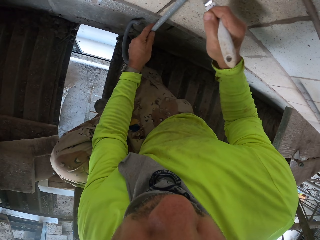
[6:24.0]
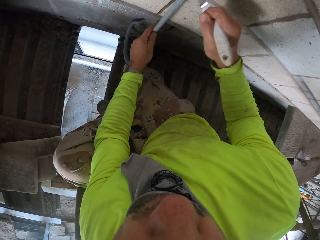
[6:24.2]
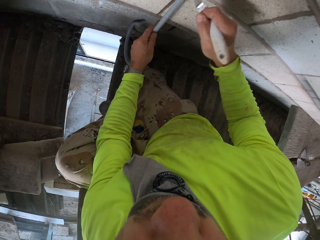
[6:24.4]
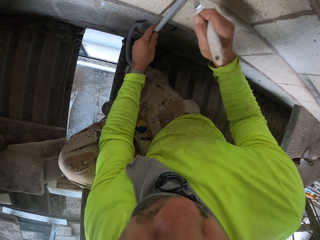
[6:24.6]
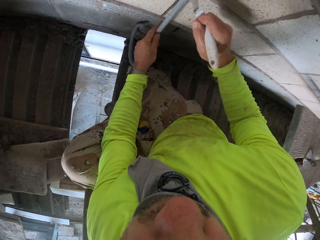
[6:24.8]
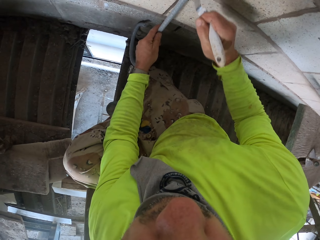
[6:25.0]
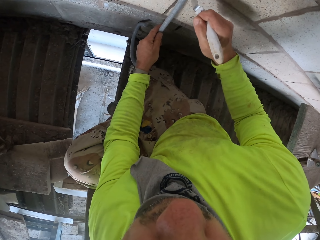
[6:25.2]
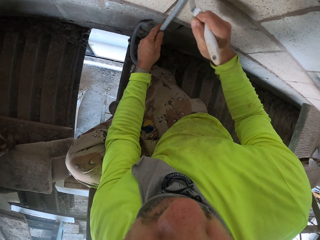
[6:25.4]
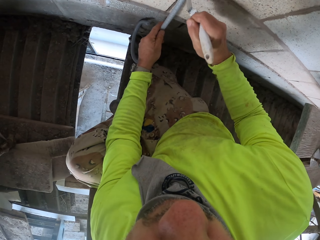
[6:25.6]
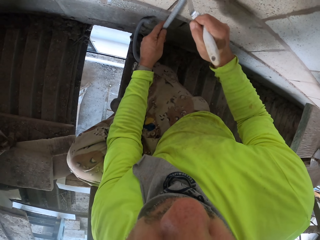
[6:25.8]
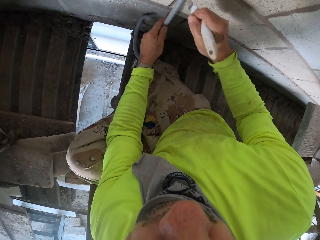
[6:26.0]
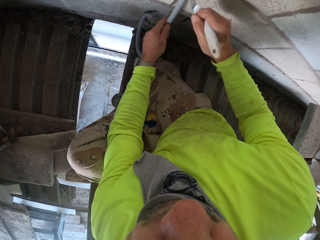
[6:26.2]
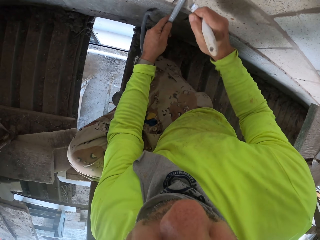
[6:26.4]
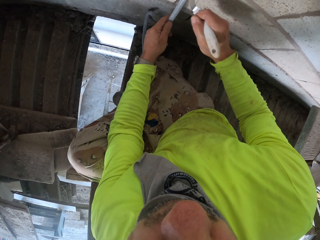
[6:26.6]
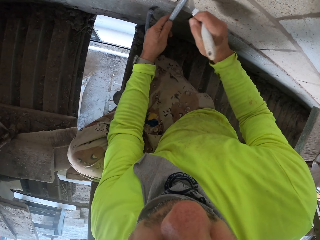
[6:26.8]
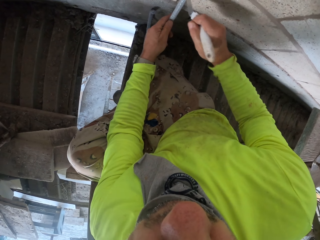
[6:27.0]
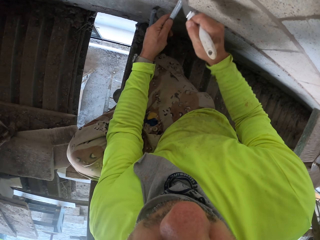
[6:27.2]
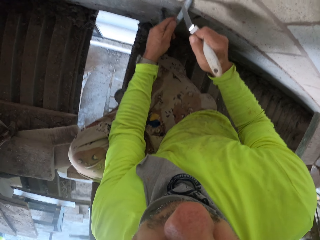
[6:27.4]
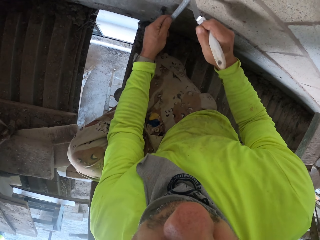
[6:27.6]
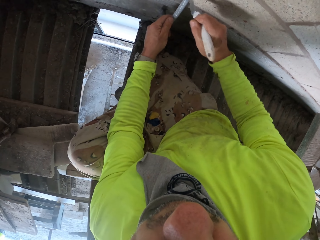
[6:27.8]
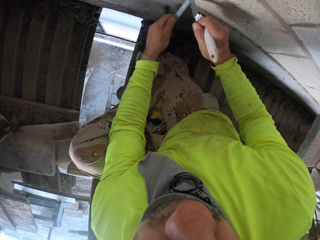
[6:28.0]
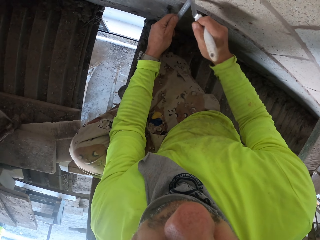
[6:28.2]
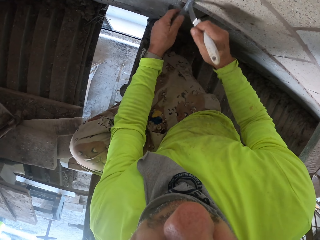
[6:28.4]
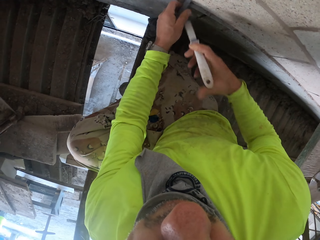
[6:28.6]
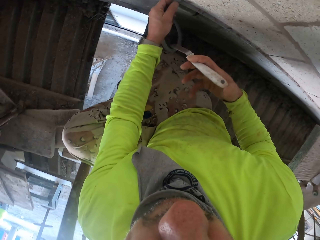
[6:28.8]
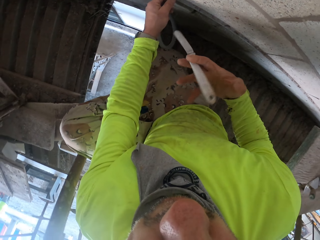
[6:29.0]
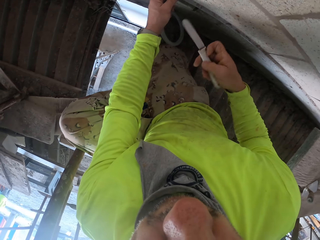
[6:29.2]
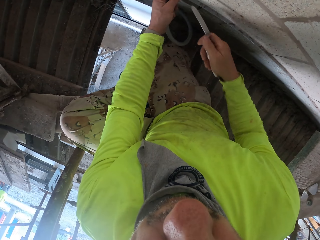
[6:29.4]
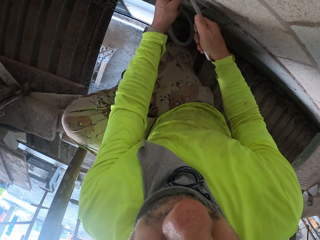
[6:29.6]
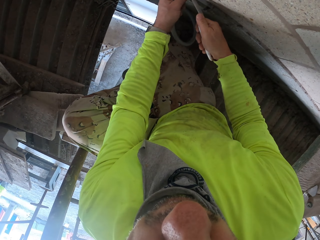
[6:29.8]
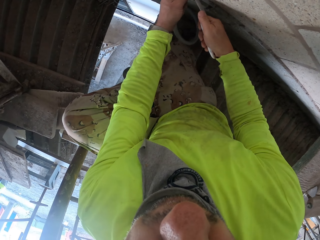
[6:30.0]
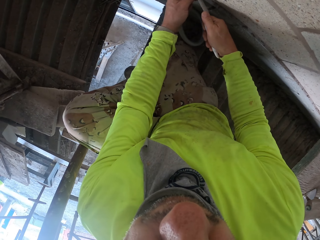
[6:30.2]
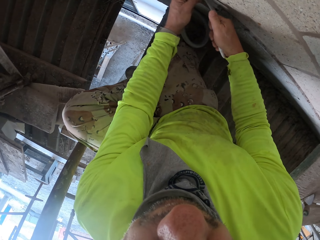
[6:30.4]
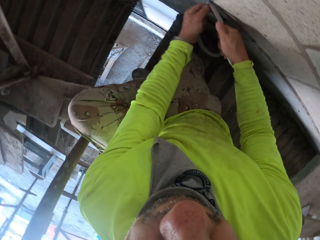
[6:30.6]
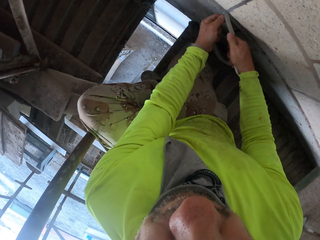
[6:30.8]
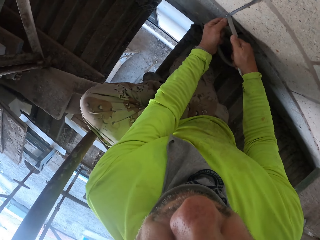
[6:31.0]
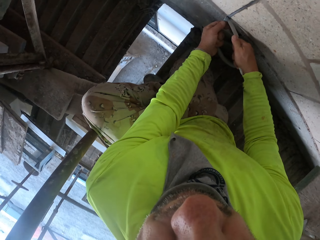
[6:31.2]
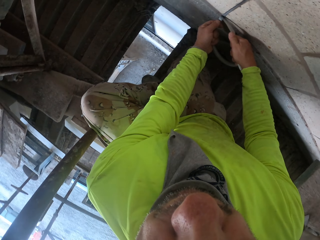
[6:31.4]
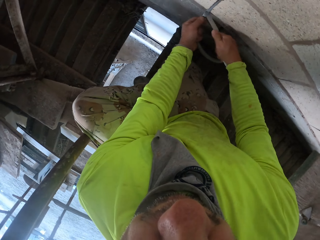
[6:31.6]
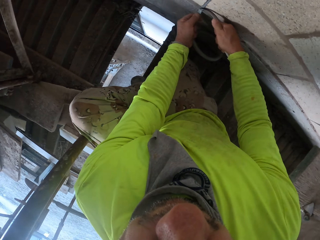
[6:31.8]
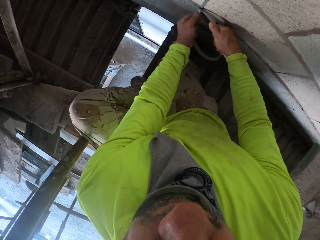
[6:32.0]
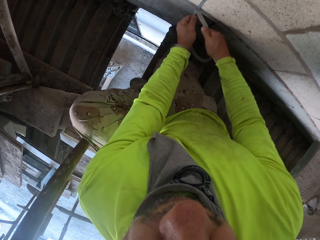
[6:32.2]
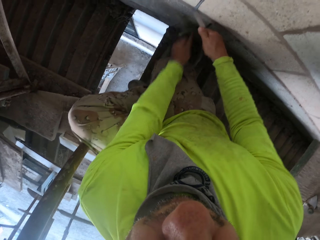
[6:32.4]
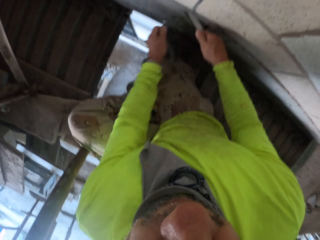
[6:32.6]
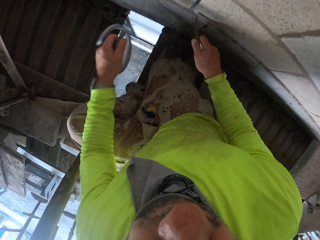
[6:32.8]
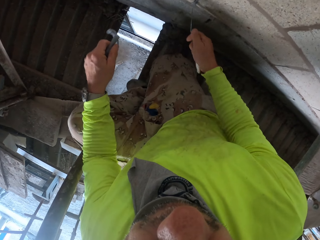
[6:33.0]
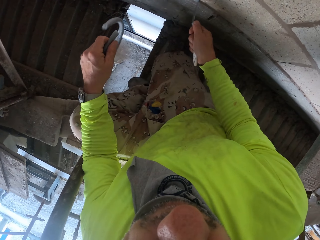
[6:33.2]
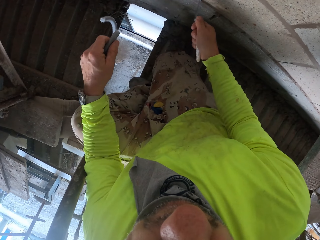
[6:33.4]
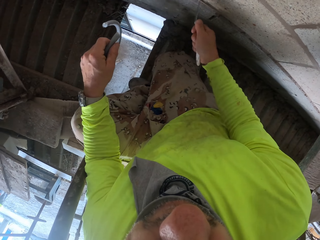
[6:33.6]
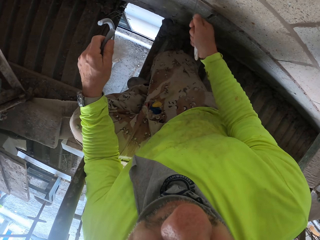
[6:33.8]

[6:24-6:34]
The camera wearer cuts the cable.

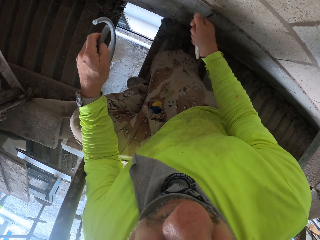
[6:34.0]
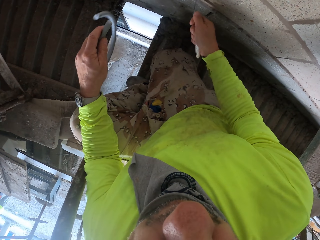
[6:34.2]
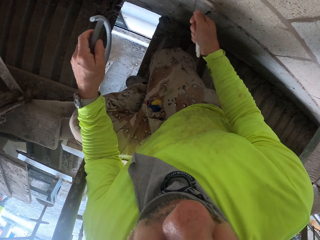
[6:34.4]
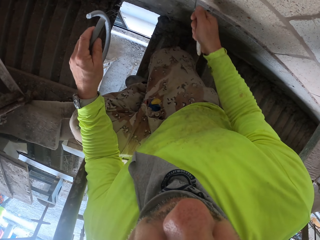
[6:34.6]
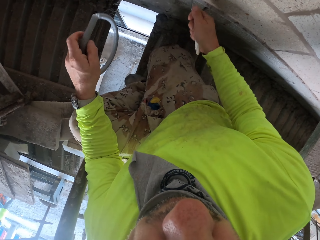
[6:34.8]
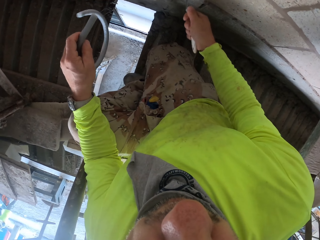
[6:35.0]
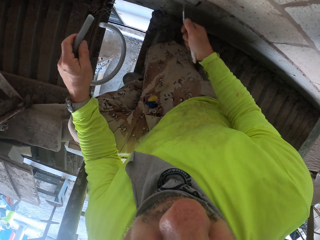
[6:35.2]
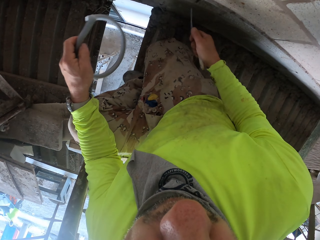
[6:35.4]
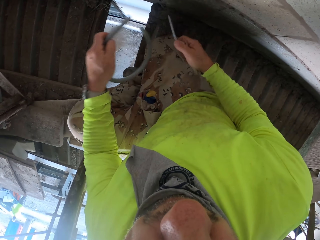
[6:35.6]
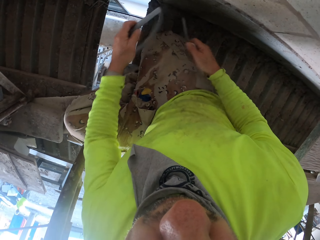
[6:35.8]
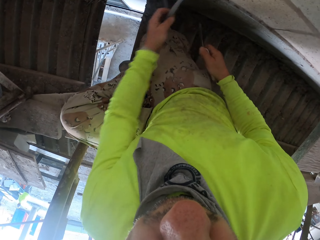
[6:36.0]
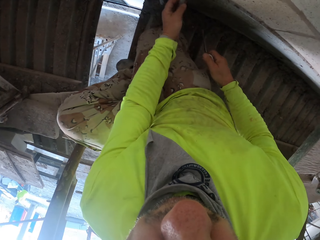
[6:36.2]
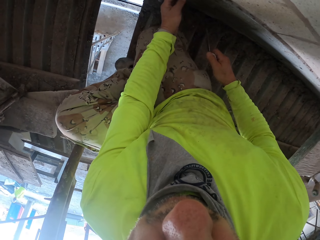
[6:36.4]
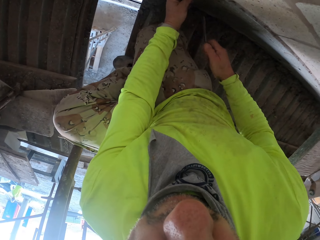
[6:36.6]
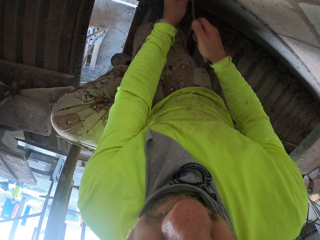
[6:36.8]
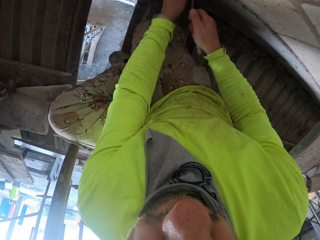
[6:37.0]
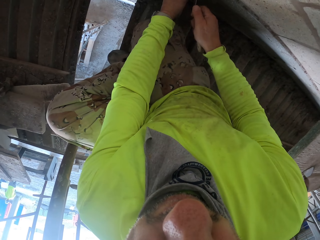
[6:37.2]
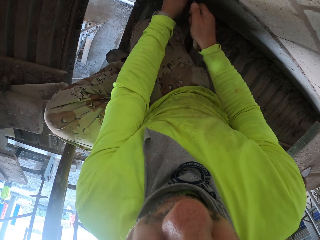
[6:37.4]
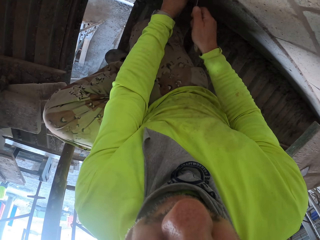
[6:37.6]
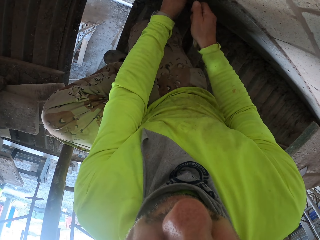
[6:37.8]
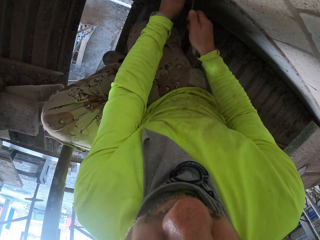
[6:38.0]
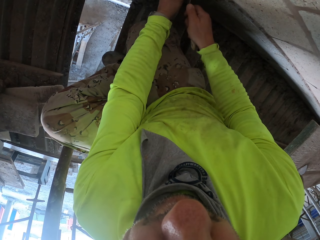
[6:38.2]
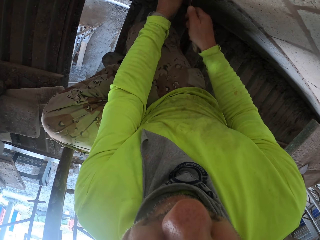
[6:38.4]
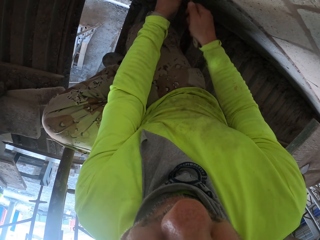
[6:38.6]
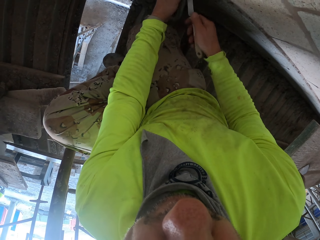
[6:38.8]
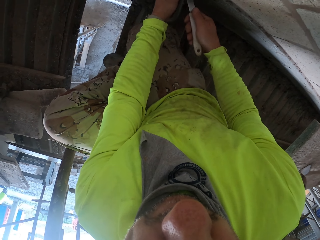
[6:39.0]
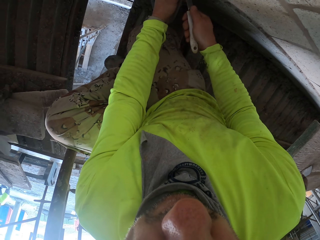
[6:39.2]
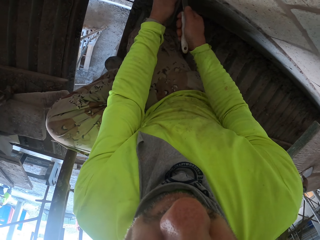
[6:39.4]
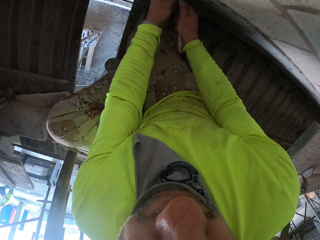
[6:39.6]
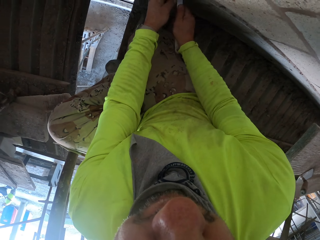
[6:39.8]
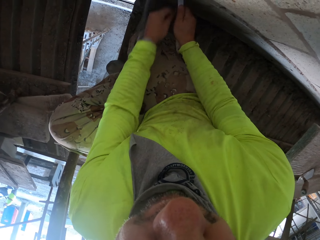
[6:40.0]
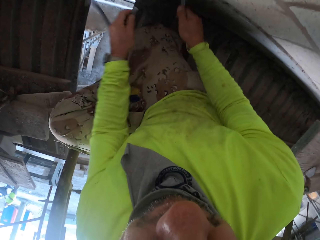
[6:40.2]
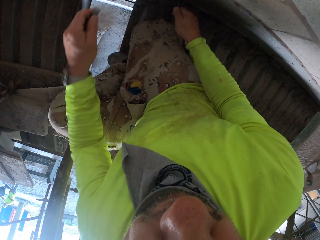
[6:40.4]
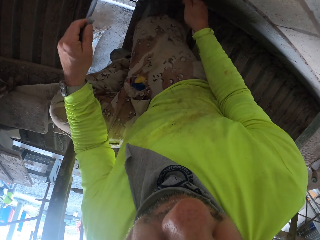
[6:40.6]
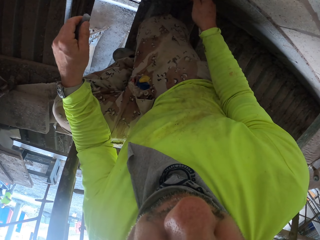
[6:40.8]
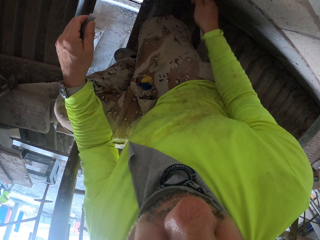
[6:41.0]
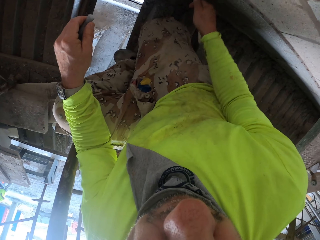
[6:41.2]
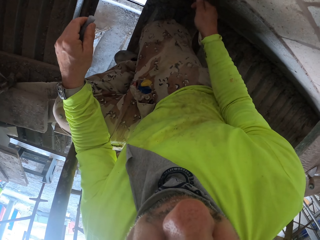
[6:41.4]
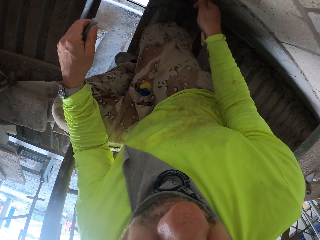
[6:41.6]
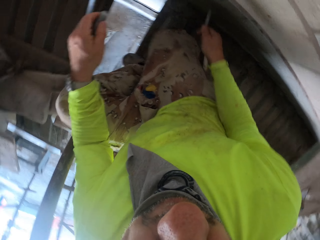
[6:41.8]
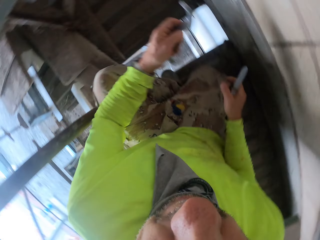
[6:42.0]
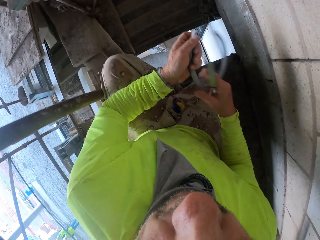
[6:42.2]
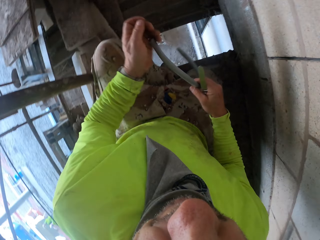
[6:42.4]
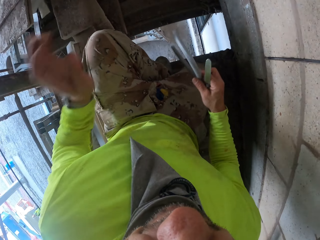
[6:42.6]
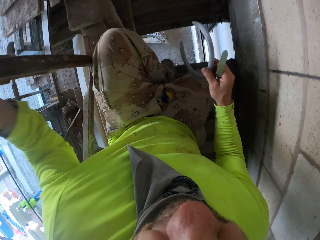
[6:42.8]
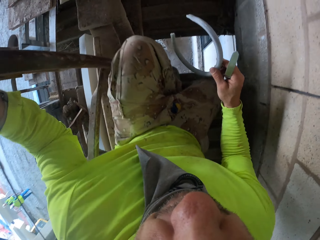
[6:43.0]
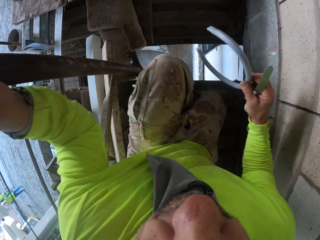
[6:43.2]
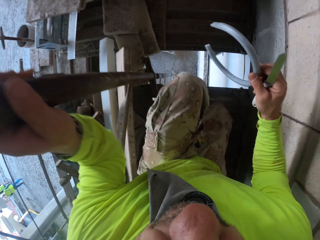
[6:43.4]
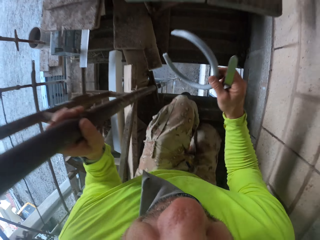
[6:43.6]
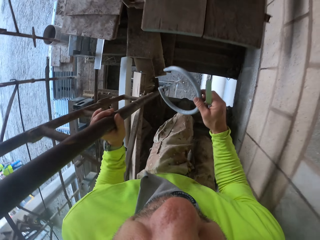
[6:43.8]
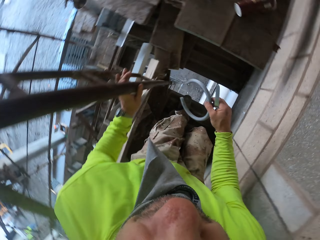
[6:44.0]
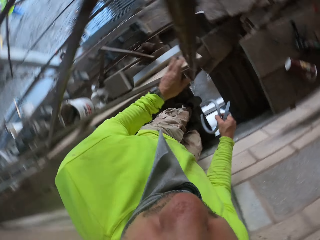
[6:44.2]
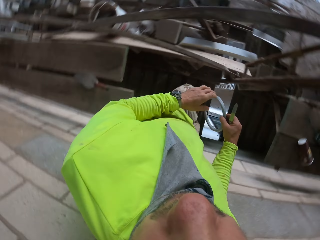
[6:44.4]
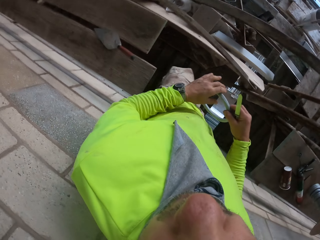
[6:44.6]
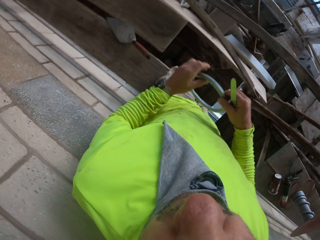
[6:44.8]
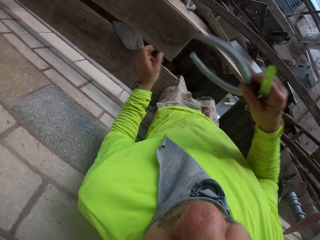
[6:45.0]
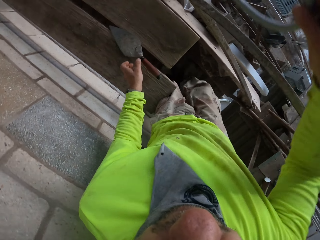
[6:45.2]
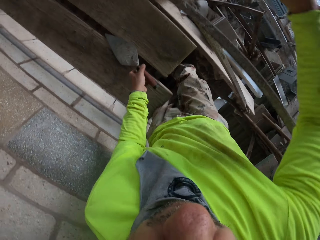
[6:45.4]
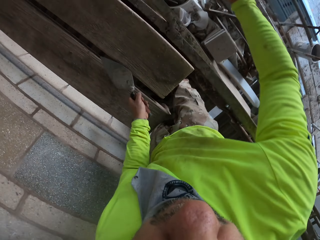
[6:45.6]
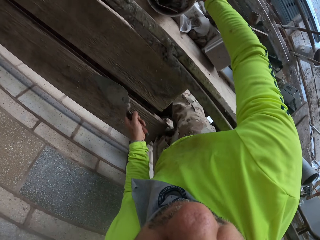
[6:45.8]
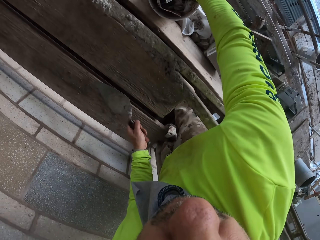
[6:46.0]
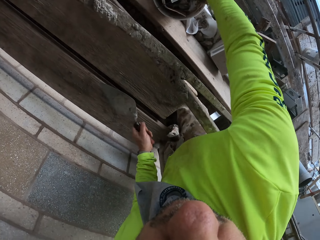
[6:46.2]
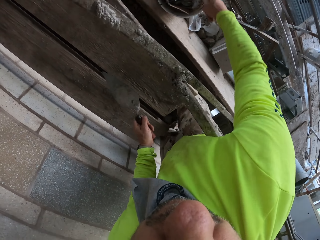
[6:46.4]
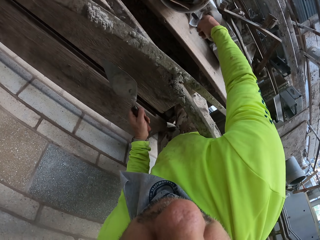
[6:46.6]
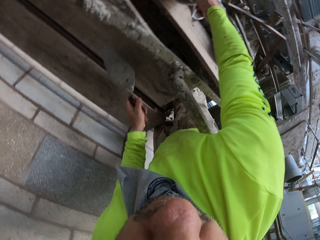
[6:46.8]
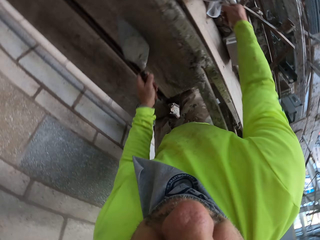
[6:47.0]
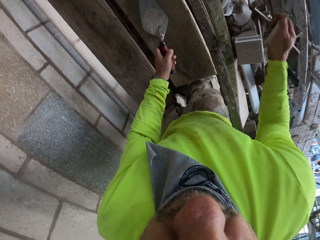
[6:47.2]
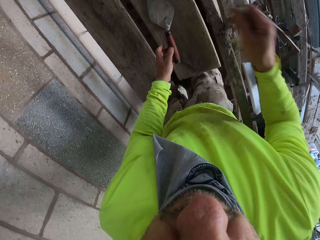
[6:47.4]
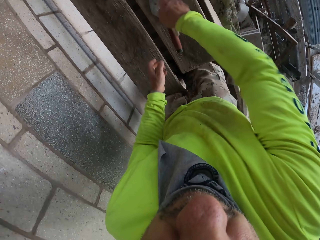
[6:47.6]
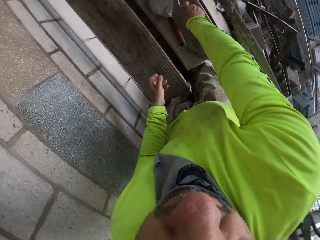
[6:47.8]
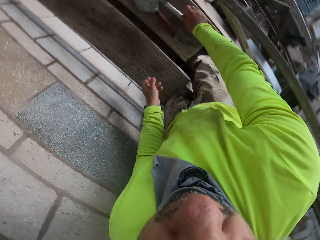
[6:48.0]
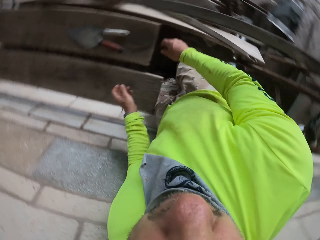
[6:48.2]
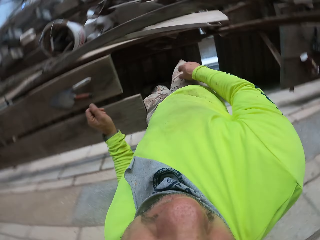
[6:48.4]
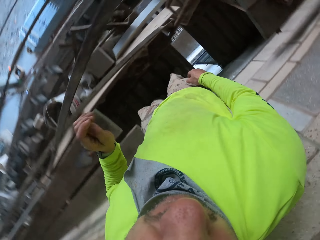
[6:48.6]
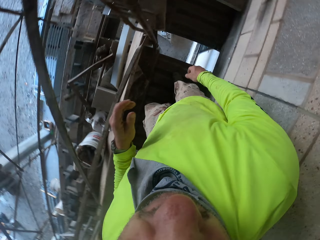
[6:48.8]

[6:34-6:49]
The camera wearer fixes the cable. They fix the cable in the wall again. They cut the cable, pull the cable, fix the cable, and touch the cable. They stand up. They touch the metal post. They put the cable in the bucket. They take a concrete spatula. They put down the concrete spatula.
